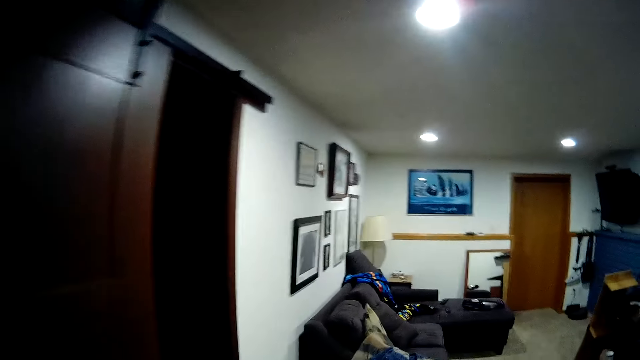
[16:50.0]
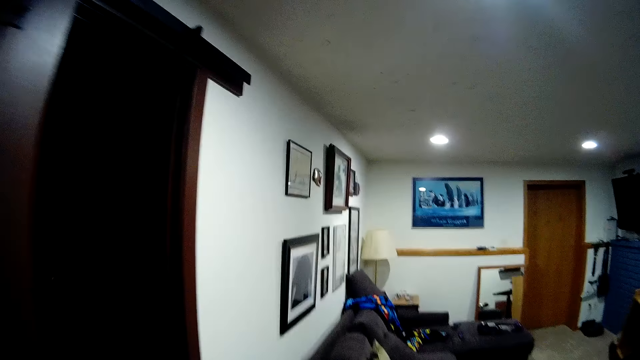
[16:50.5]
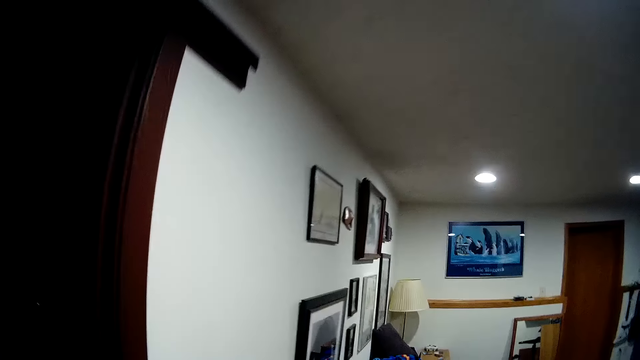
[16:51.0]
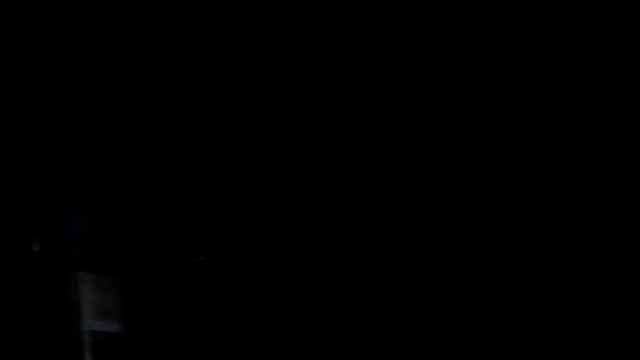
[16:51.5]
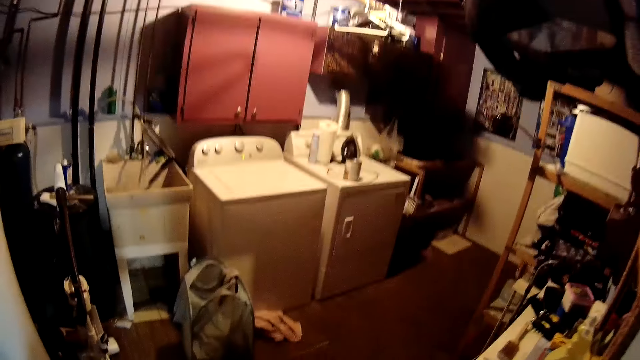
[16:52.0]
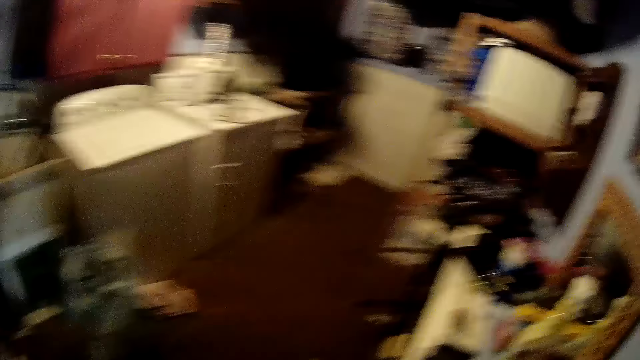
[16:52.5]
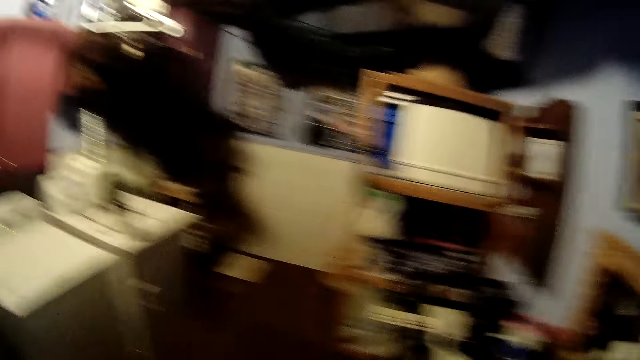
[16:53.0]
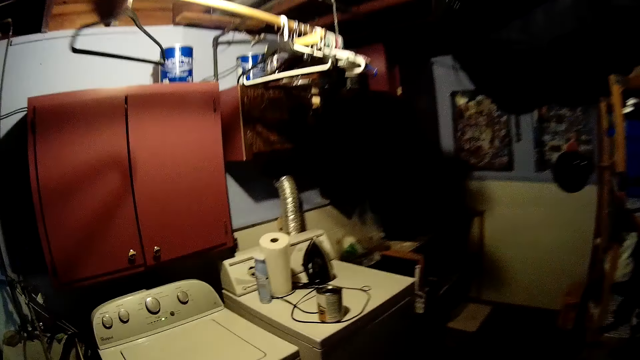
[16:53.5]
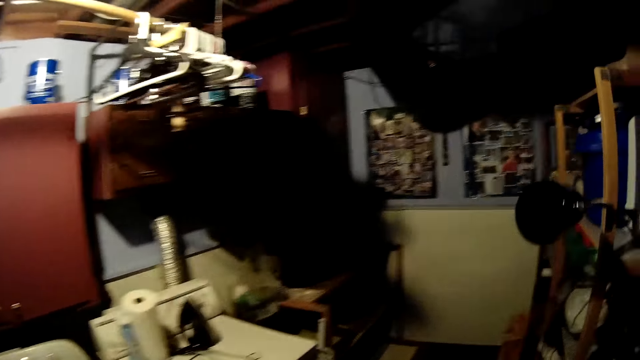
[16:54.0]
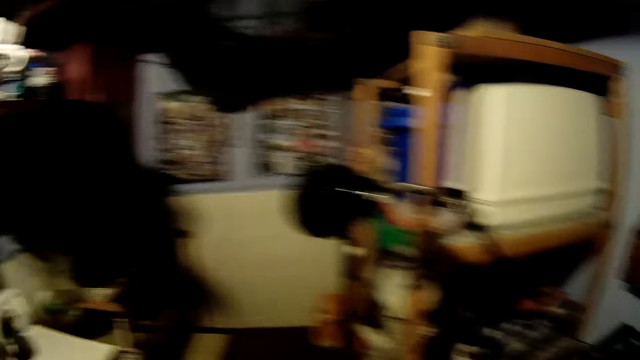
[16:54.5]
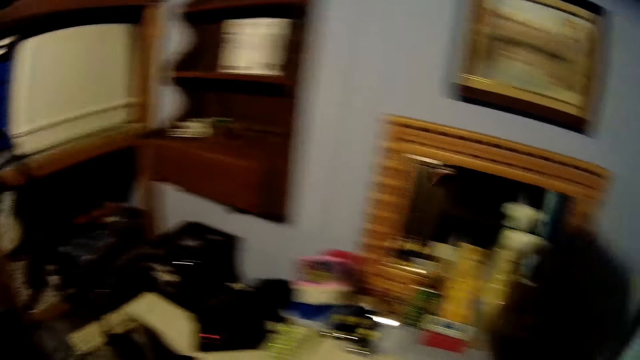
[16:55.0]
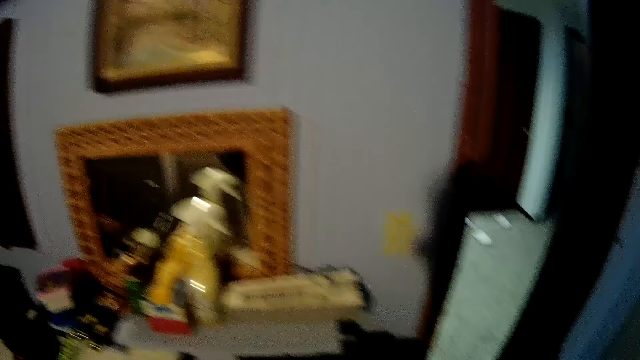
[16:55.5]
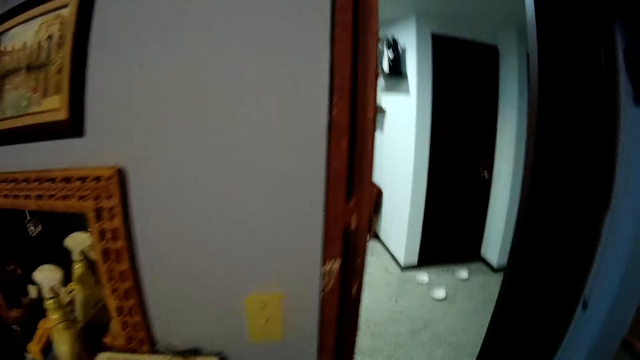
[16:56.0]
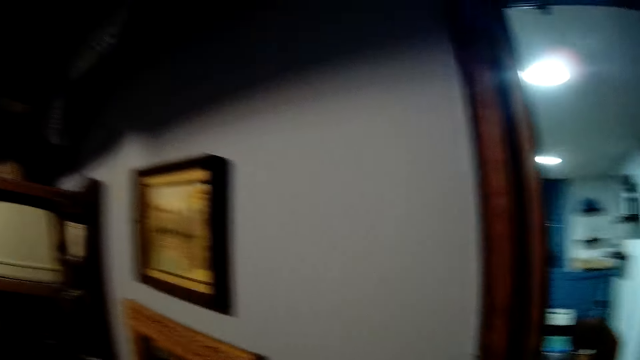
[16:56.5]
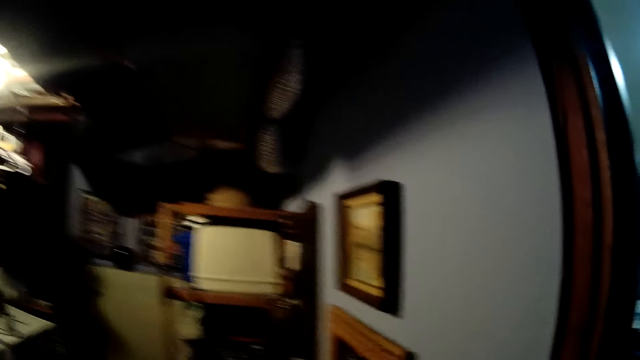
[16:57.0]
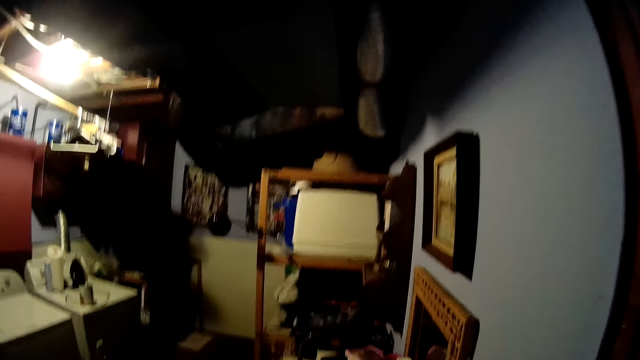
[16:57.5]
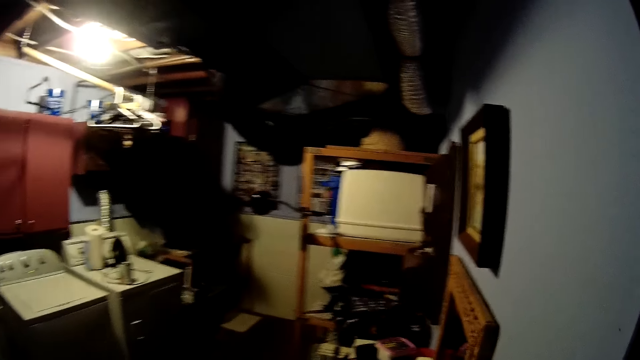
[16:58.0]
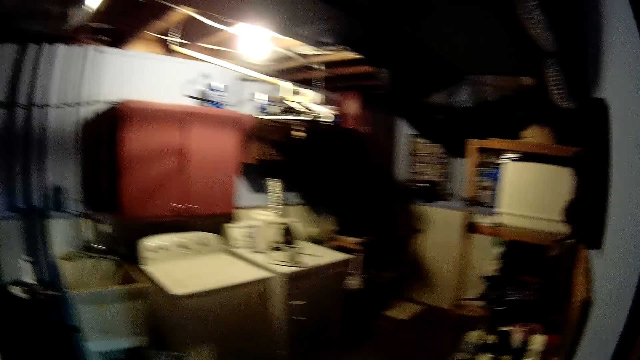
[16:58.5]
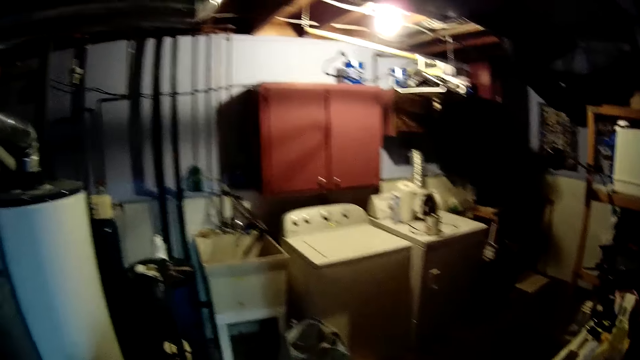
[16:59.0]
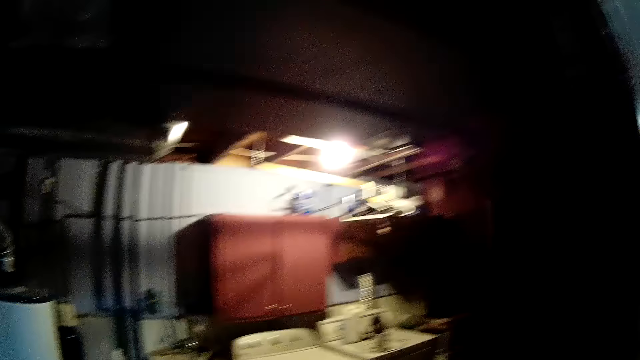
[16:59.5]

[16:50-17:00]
The camera wearer walks around. They switch on a light in a laundry room. They walk into the room. They turn around.

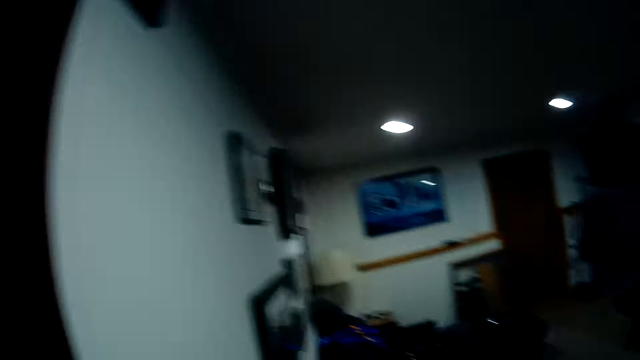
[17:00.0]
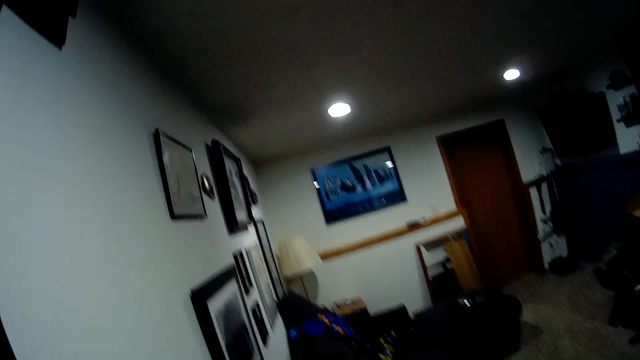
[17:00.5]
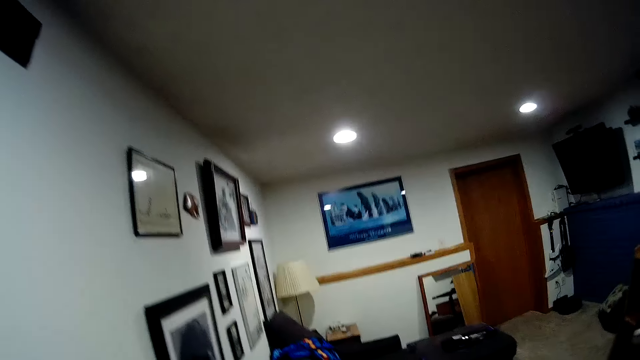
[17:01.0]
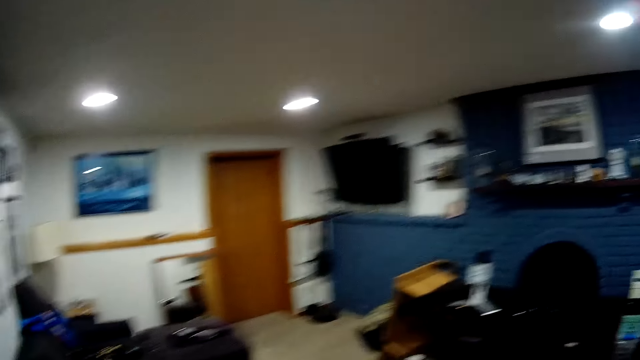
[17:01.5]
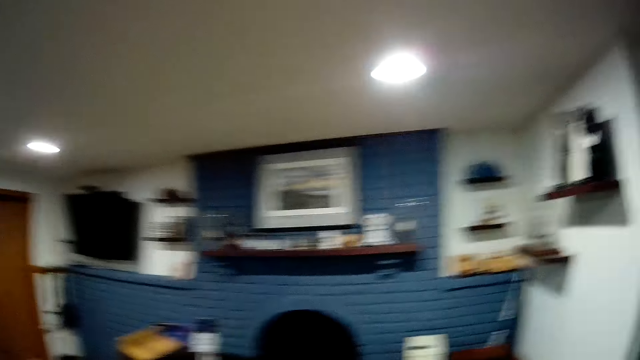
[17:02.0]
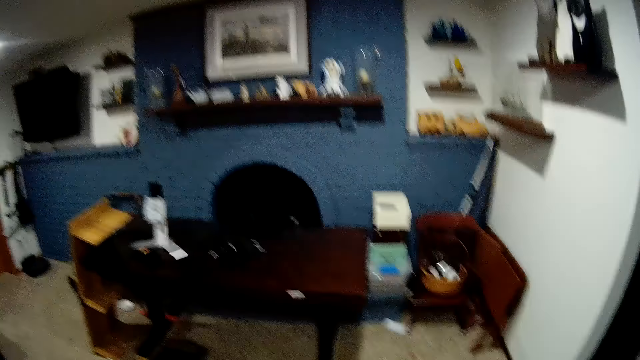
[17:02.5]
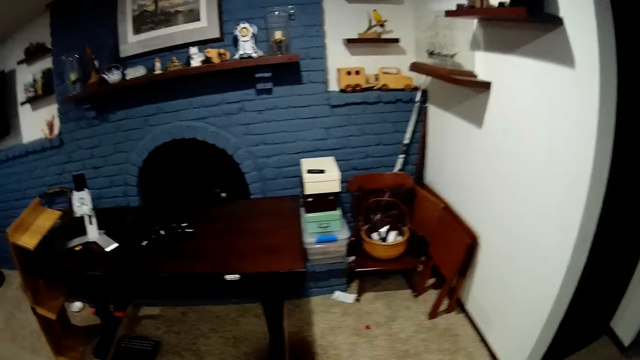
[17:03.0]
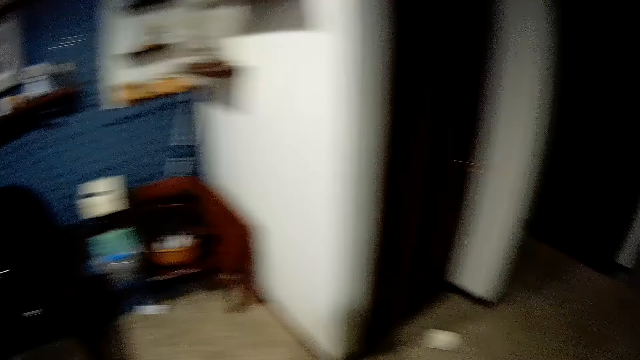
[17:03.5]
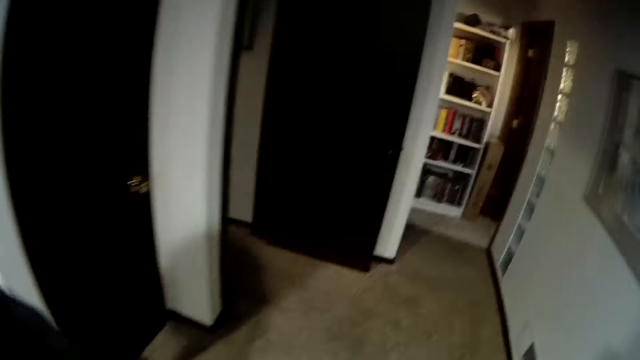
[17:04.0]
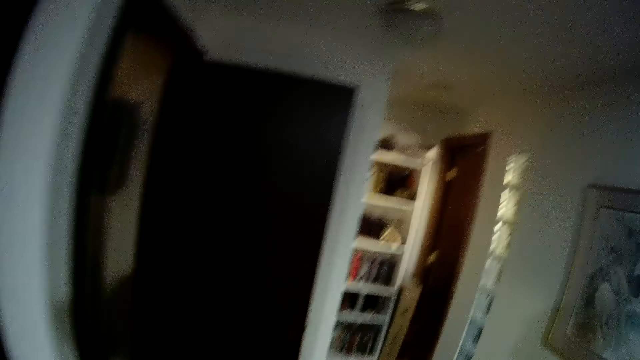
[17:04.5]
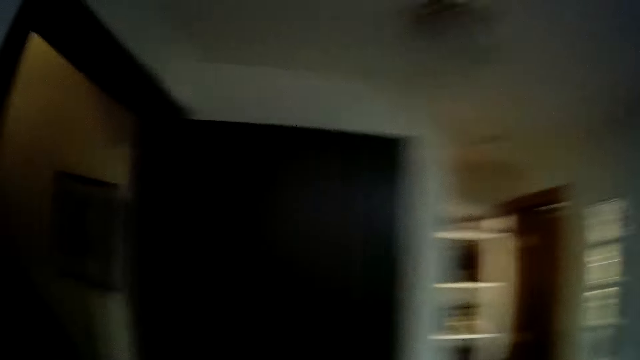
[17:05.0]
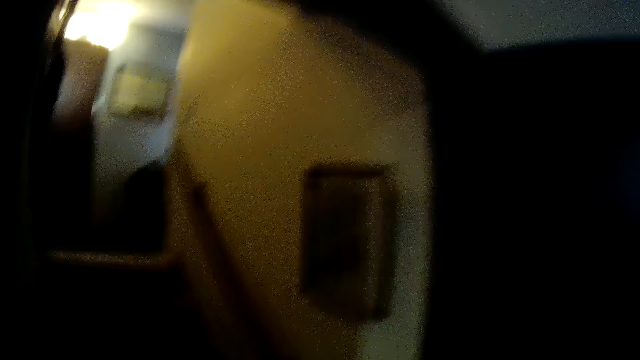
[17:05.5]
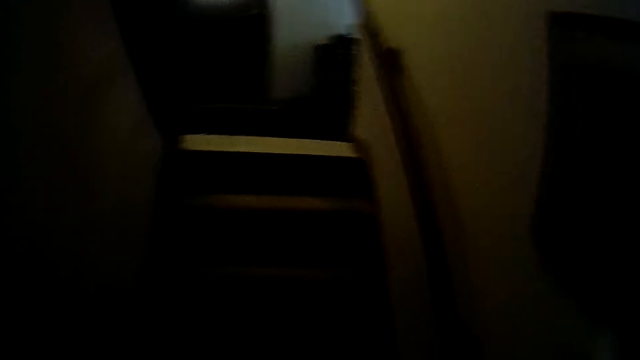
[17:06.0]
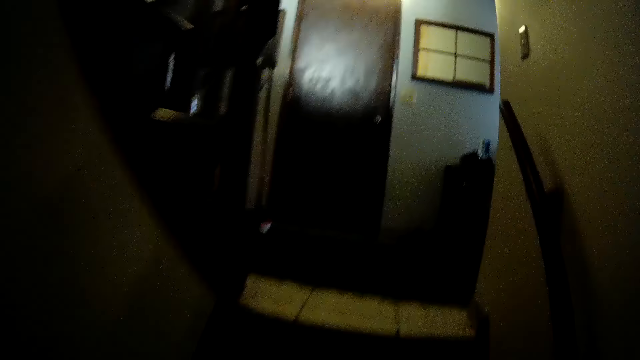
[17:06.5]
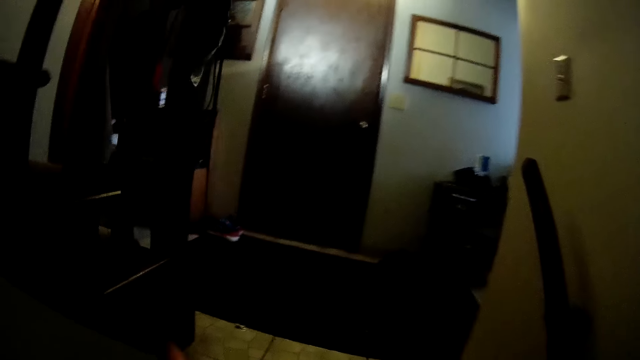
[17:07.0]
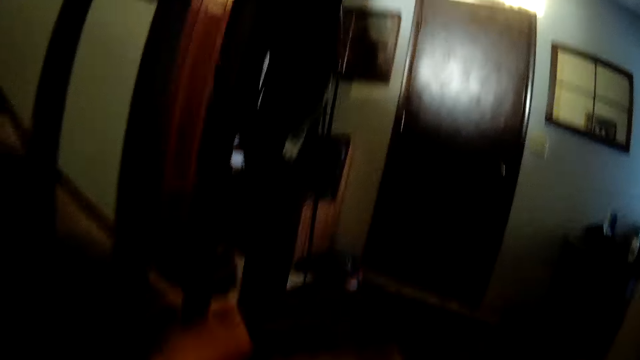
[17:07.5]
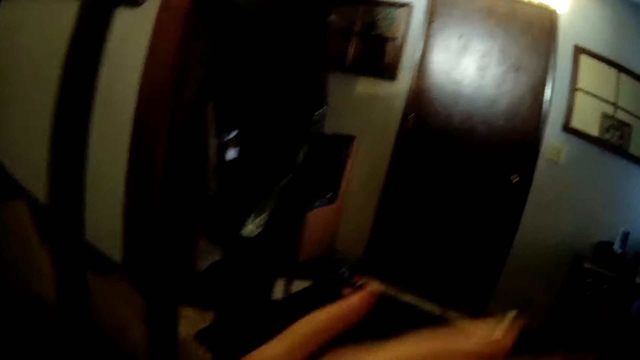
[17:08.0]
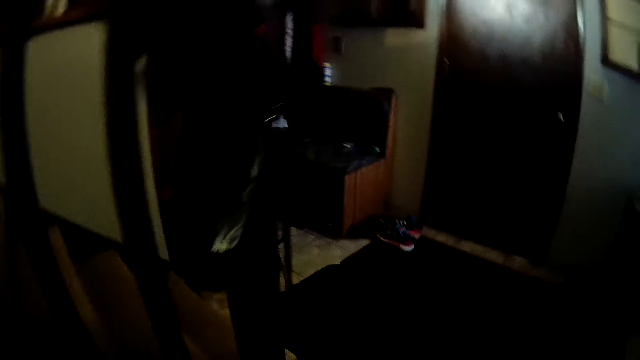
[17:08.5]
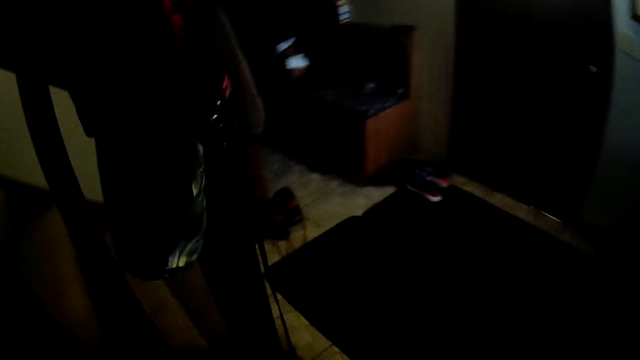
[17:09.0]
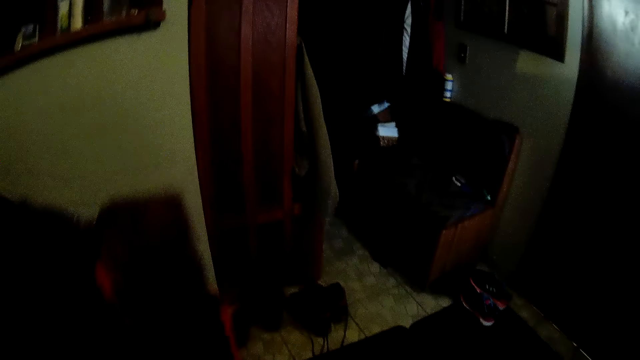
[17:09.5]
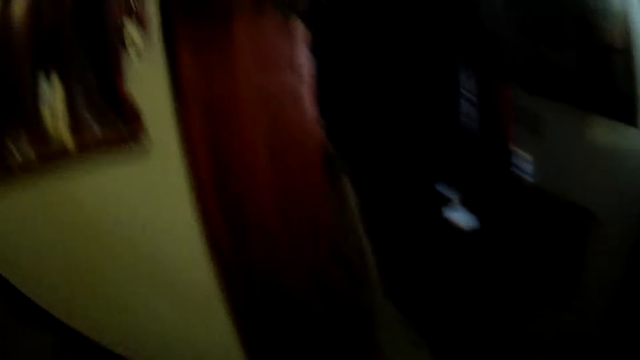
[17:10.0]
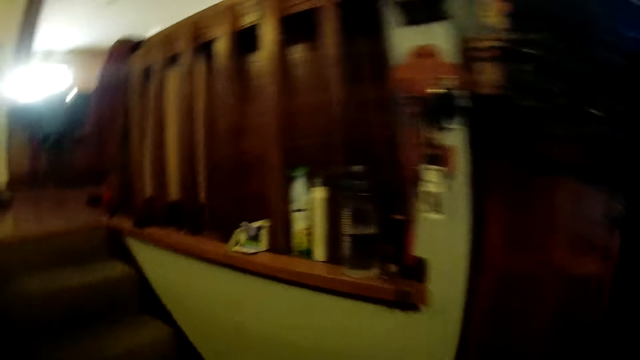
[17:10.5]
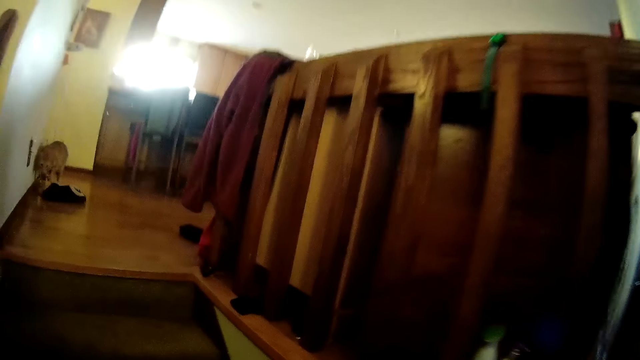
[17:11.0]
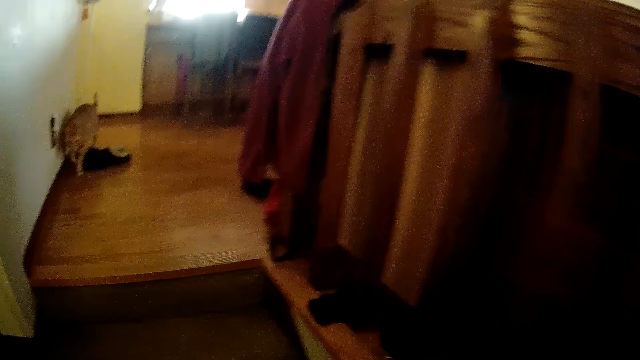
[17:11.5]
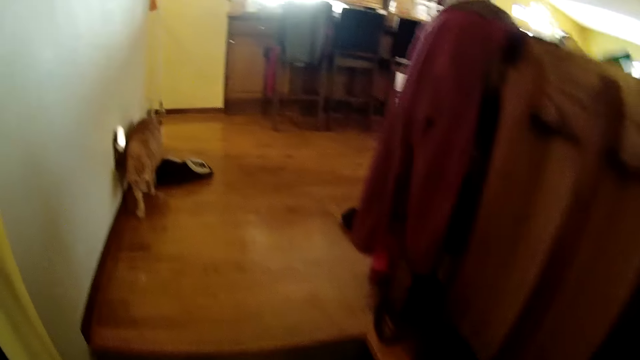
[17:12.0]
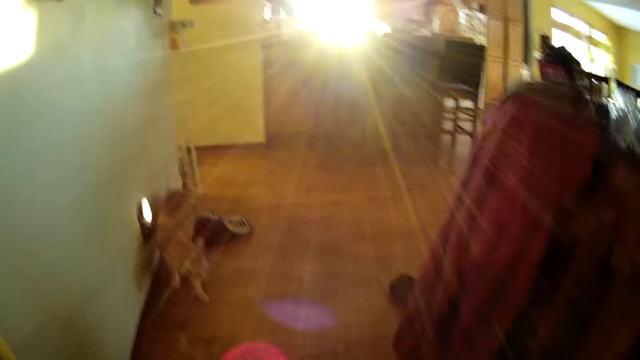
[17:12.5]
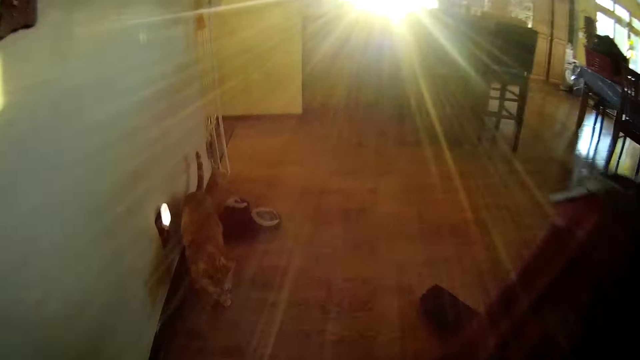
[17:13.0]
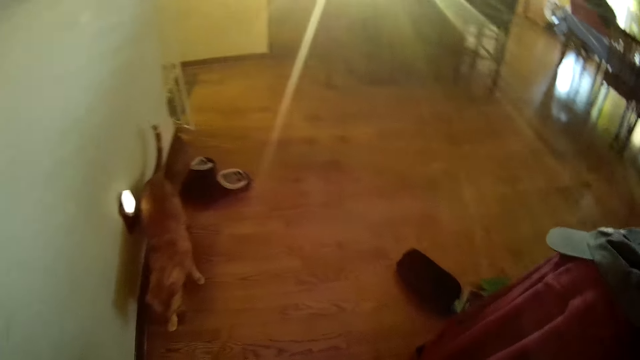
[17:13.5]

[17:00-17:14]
The camera wearer walks around. They climb up the stairs. They climb up the stairs again. The cat walks past the camera wearer.
